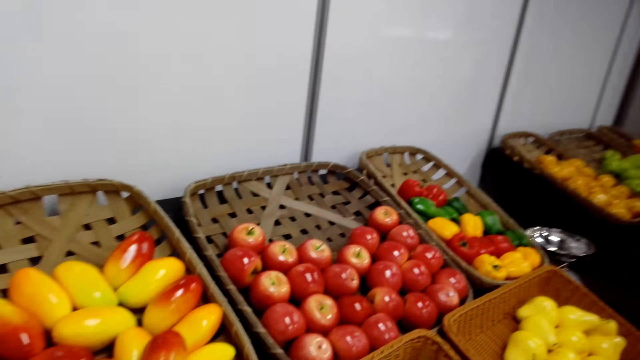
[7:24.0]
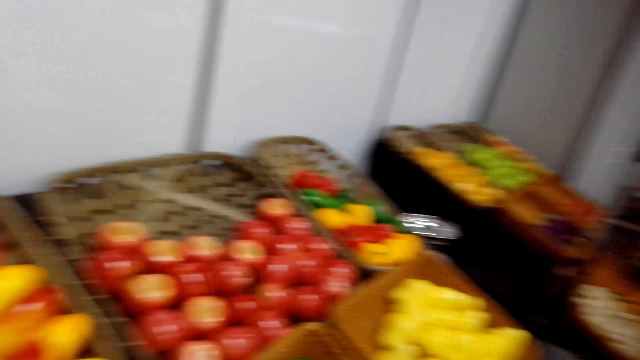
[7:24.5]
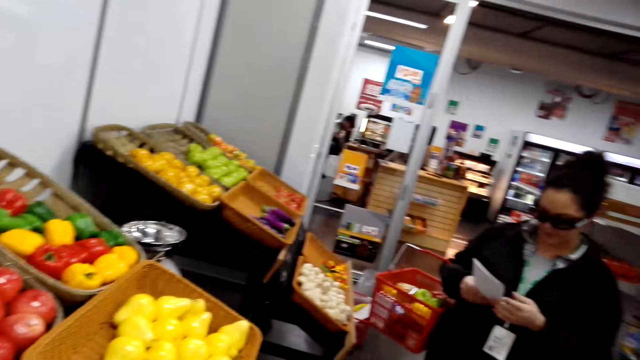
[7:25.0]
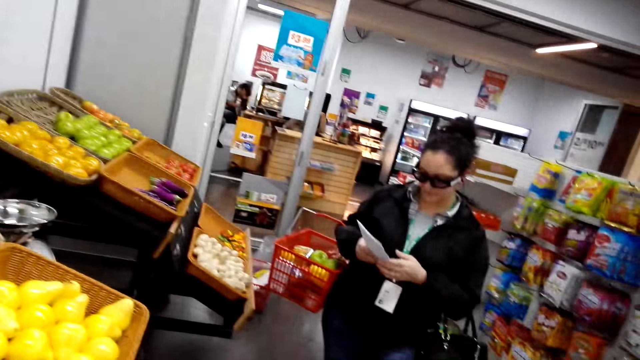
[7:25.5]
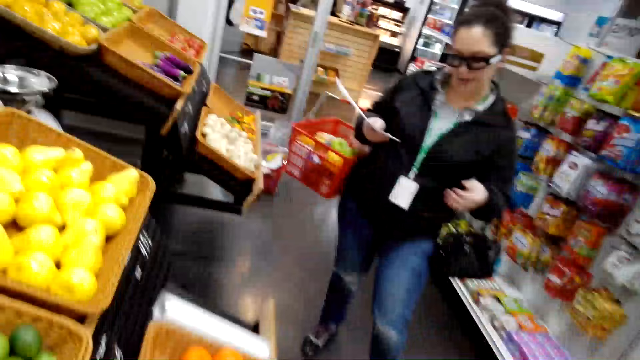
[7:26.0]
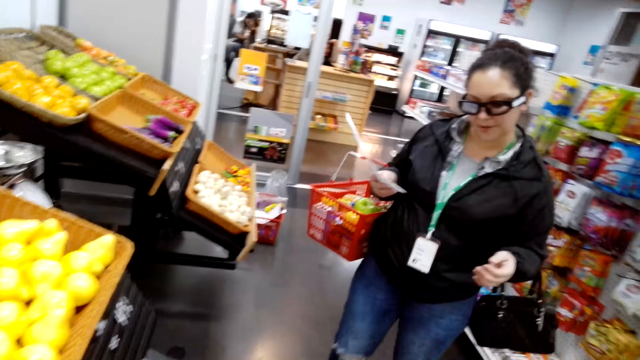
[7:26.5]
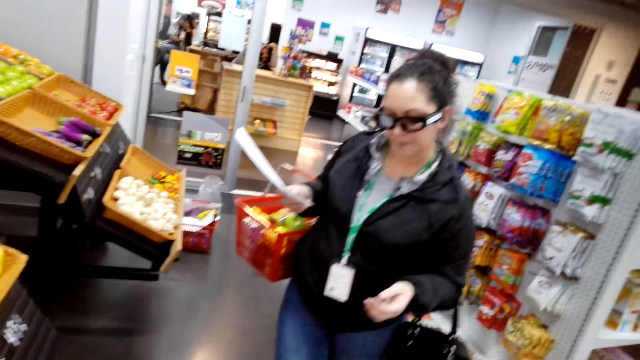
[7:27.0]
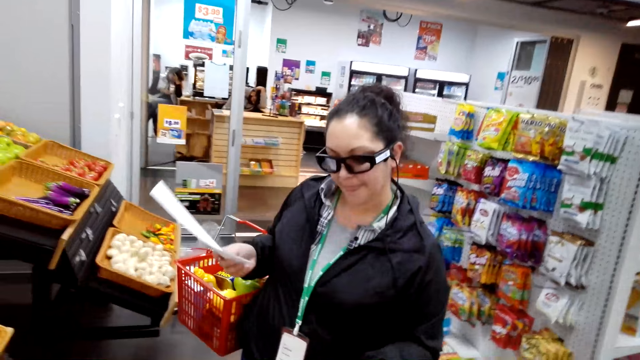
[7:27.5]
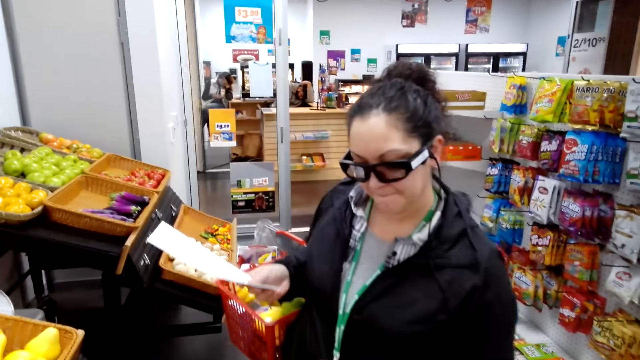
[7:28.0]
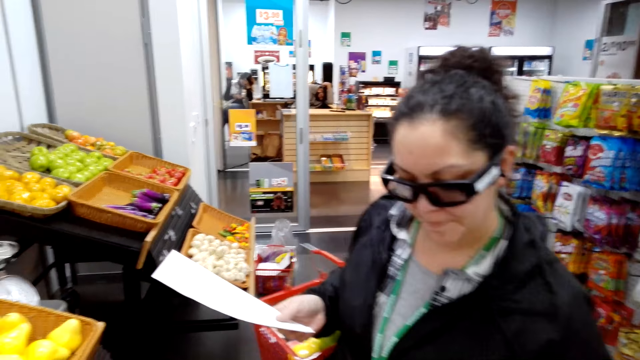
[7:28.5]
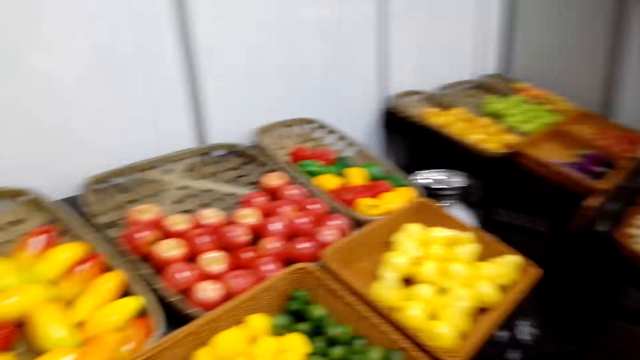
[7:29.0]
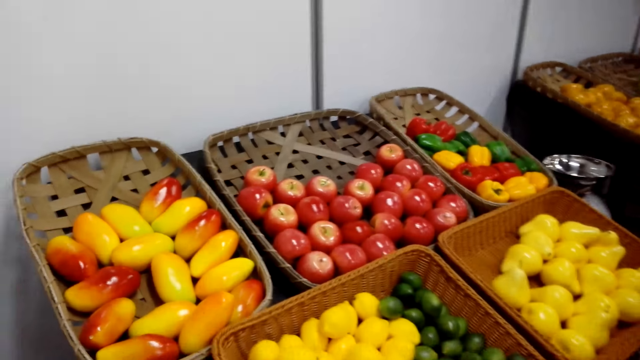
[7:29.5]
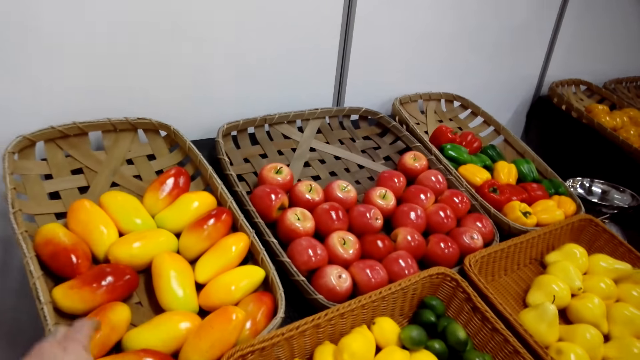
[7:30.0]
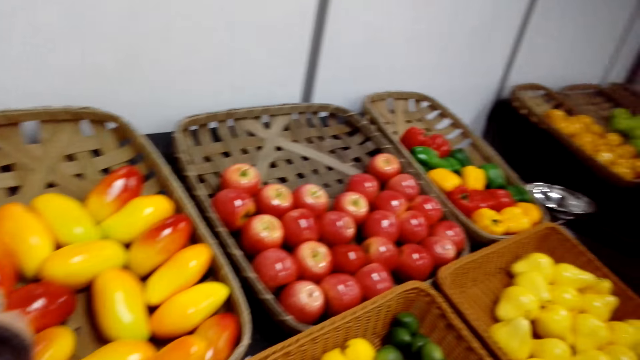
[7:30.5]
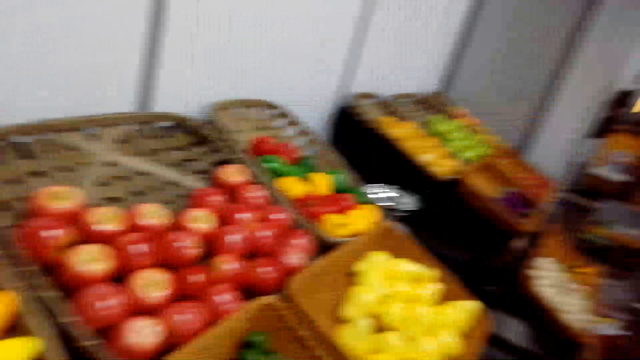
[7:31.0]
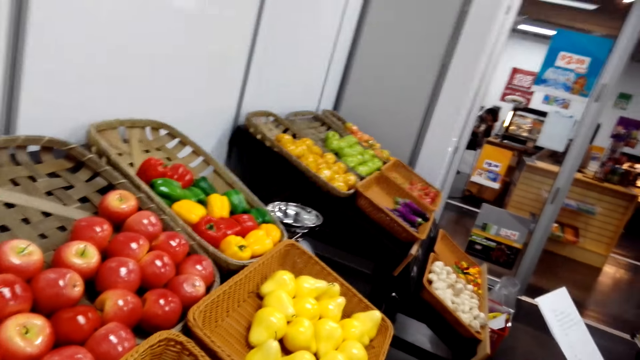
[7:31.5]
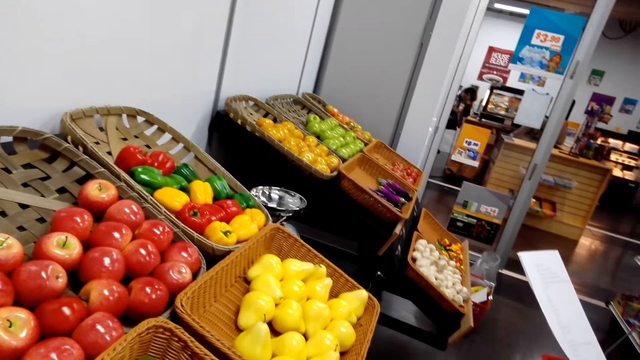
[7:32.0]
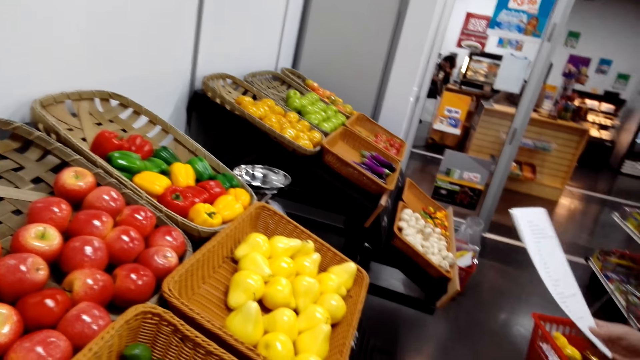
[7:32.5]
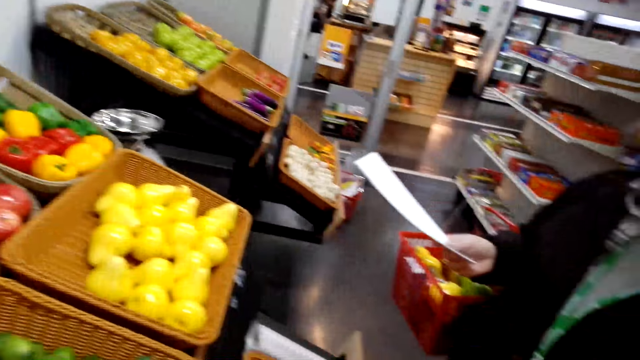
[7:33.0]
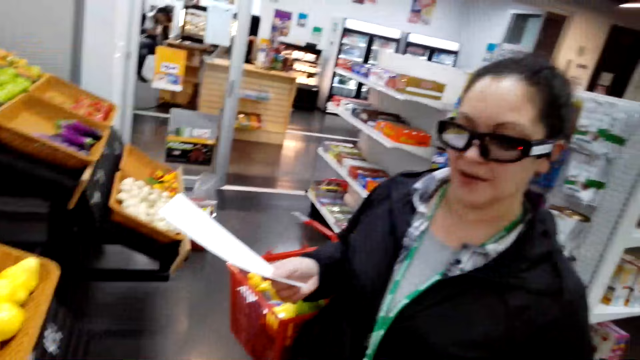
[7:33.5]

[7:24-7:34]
The camera wearer picks a mango. They walk around.

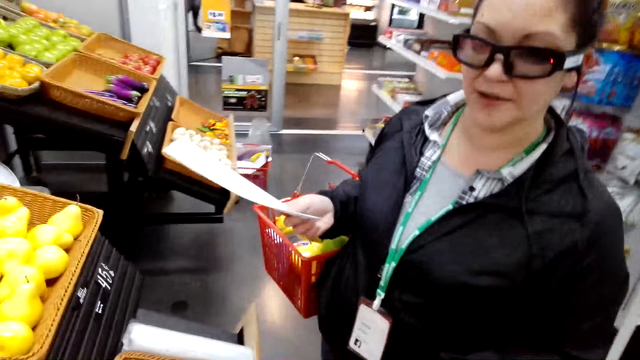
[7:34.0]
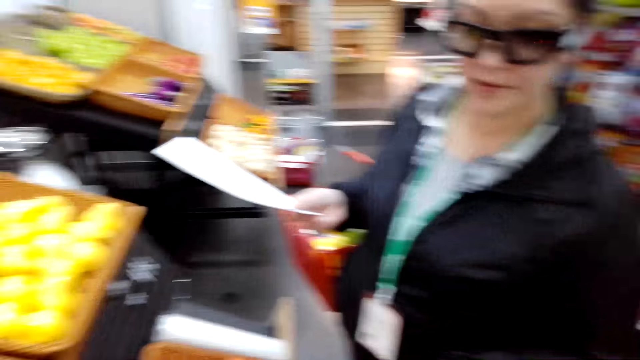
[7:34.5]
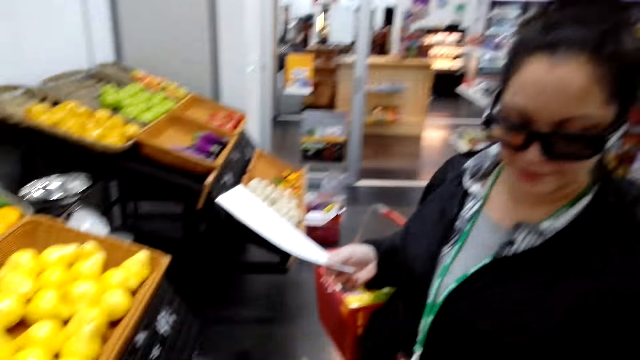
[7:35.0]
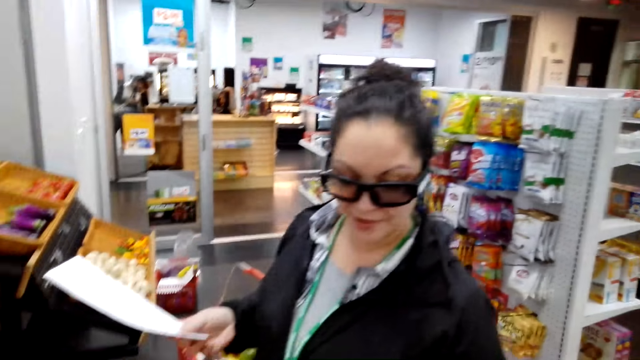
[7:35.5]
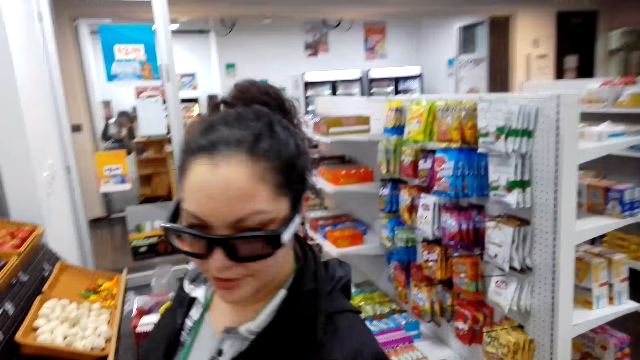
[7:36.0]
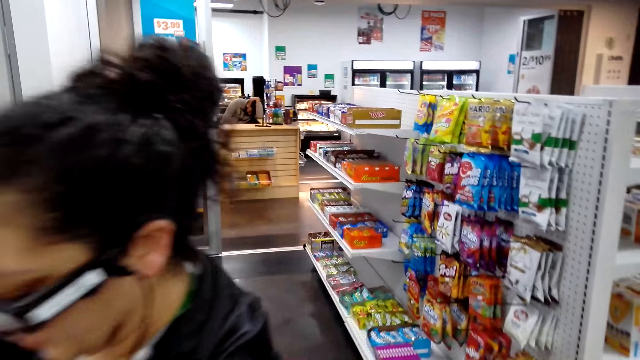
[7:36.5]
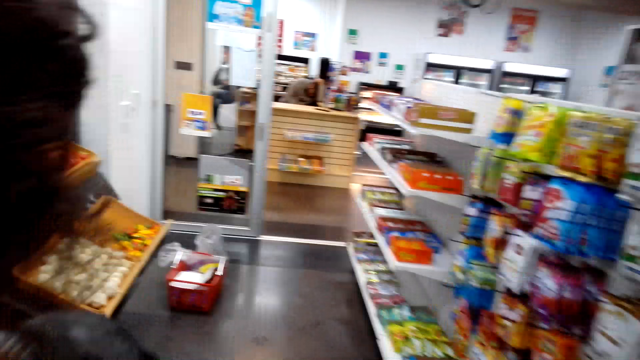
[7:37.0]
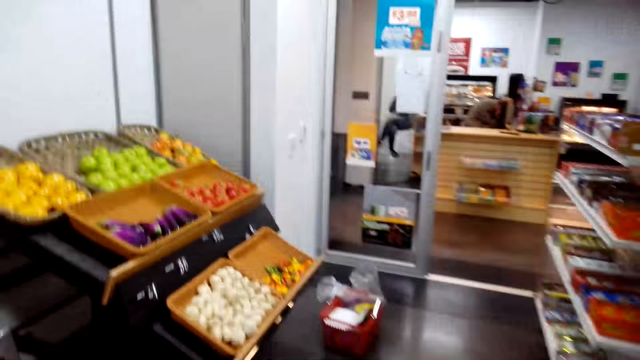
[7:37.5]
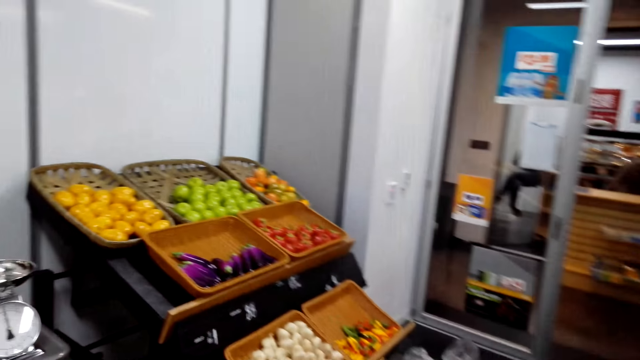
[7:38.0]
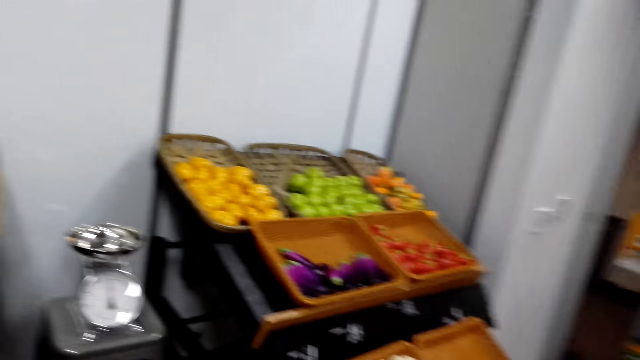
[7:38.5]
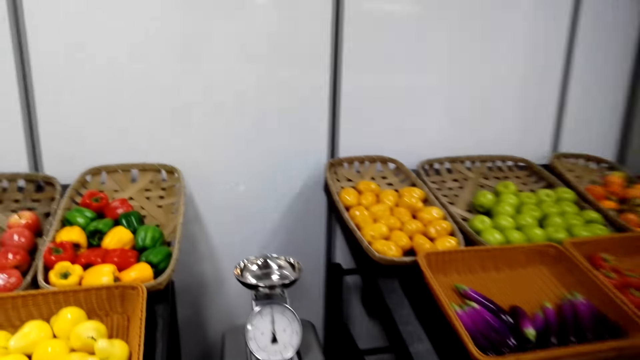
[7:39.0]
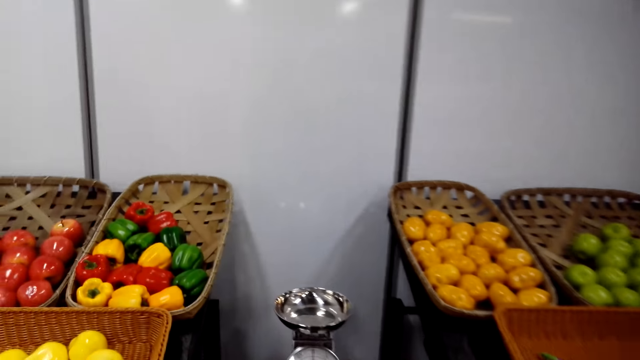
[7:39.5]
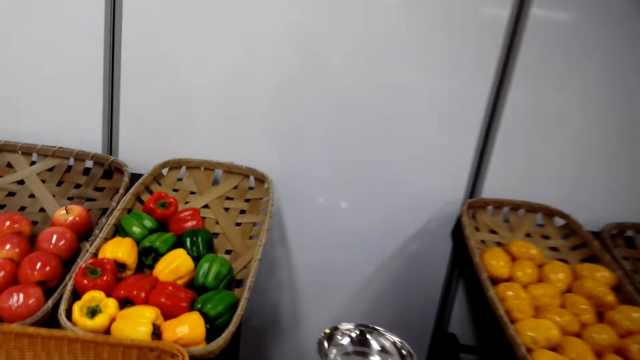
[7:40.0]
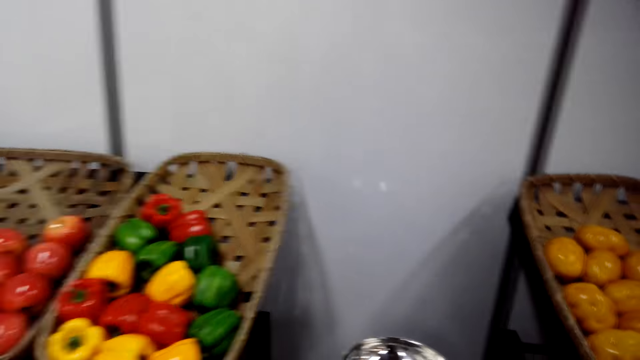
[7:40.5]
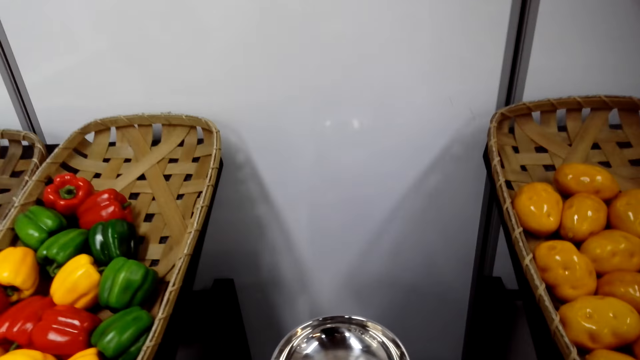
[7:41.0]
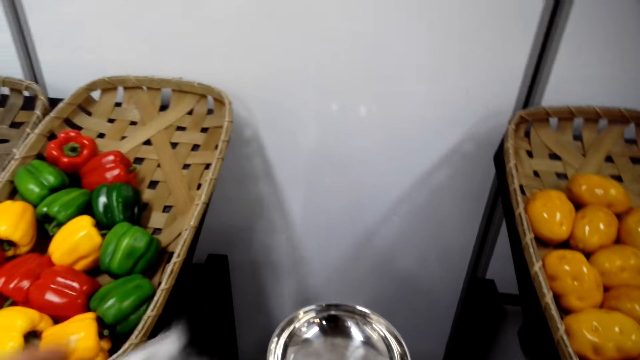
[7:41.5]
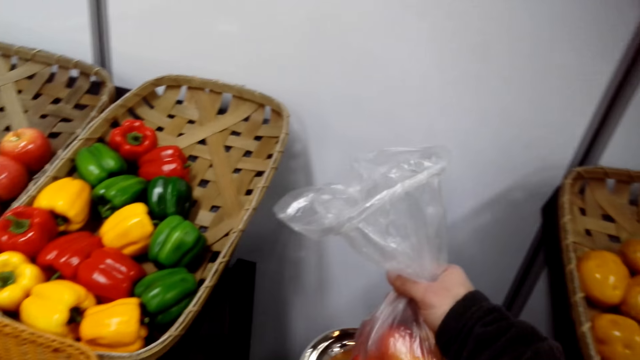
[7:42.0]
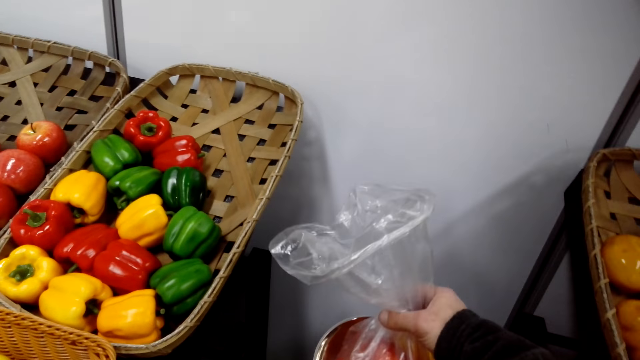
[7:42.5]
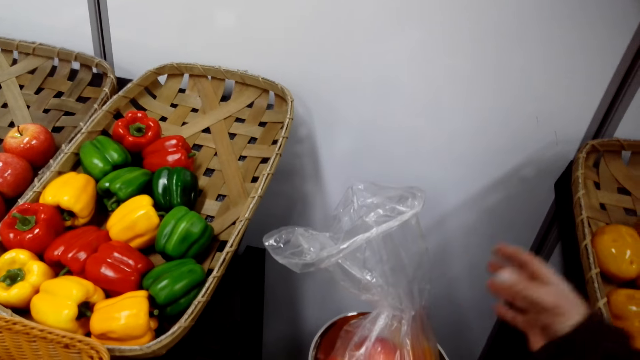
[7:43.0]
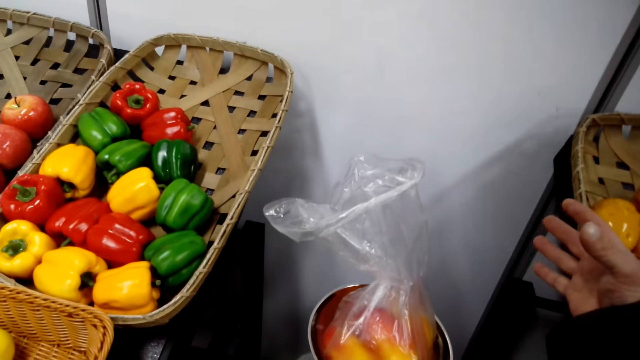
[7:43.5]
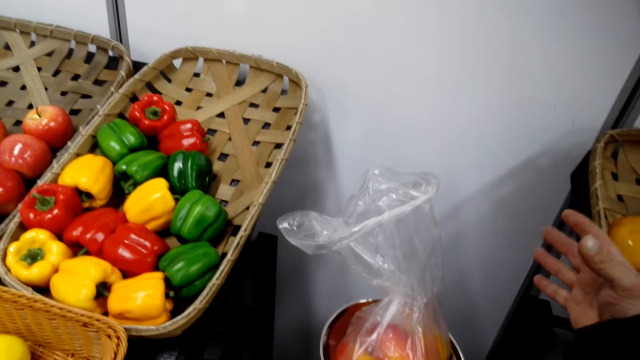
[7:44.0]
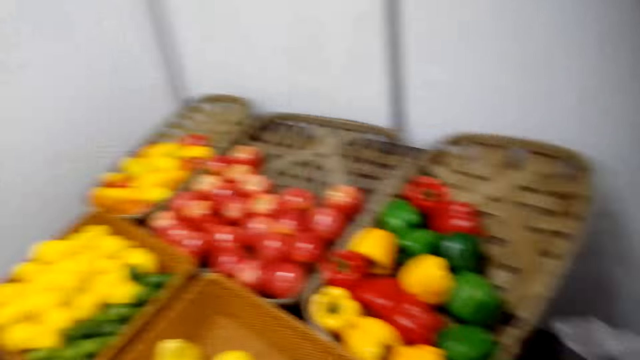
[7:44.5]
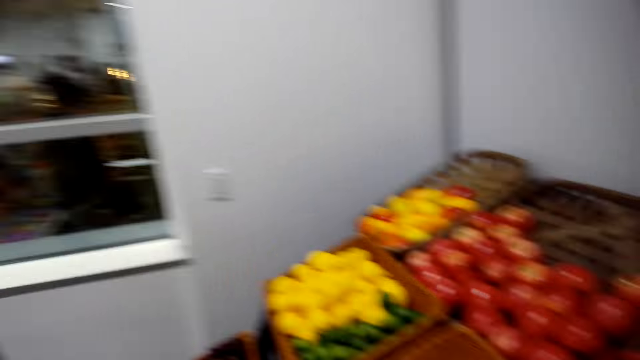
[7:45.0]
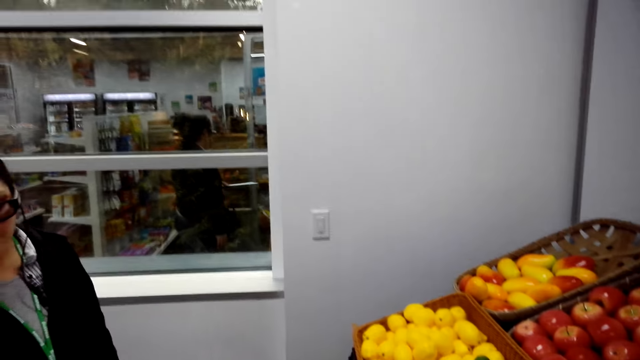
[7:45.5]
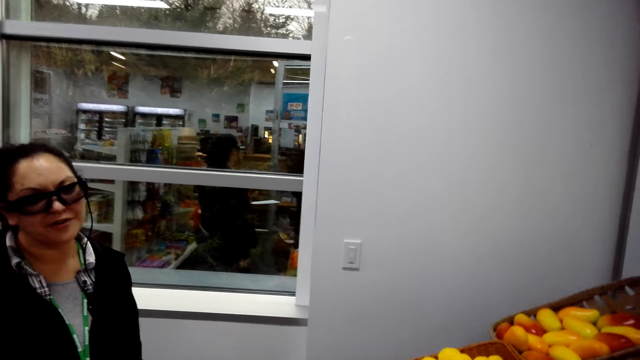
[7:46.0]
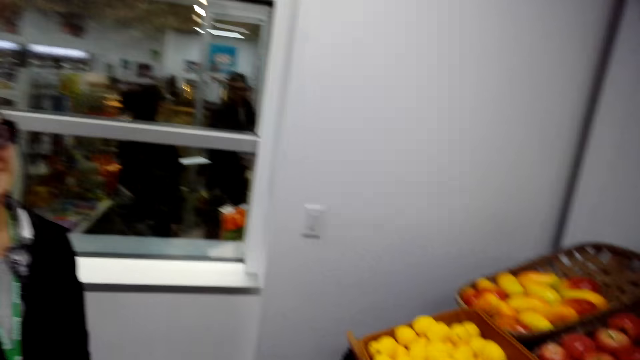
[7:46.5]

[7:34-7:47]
The camera wearer looks around. They walk around. They weigh the fruits in the scale balance. They place a bag of mangos in a weighing machine. They look around.
